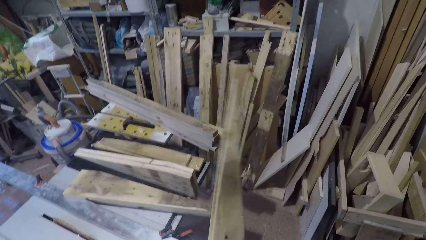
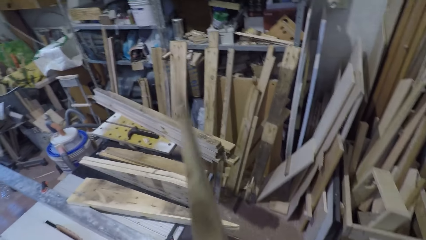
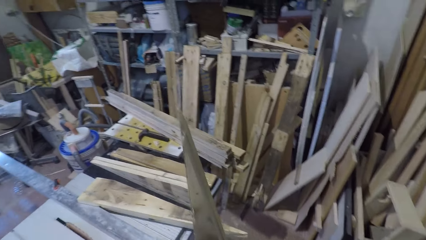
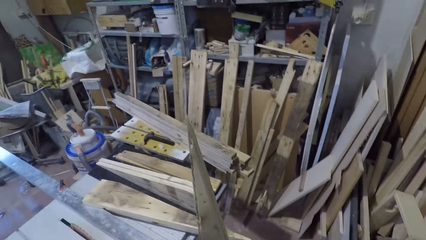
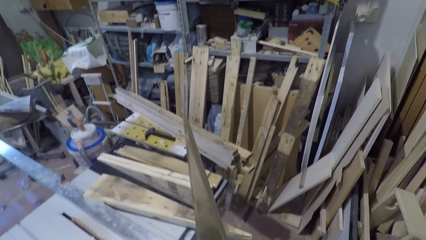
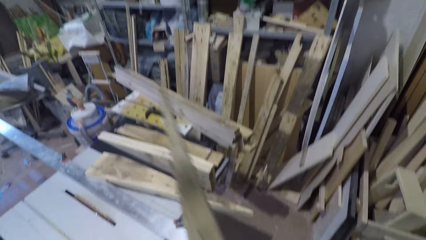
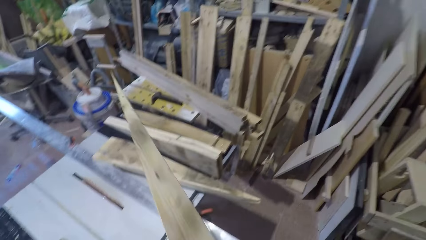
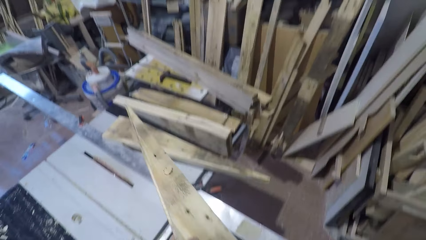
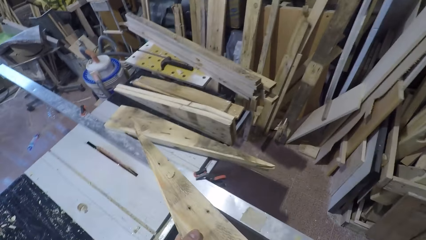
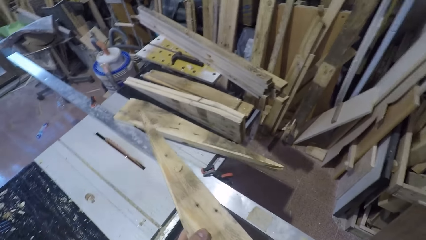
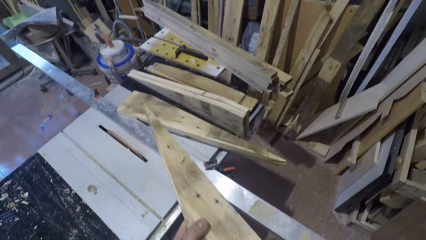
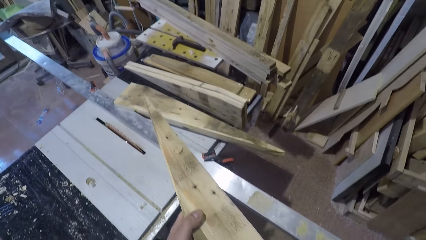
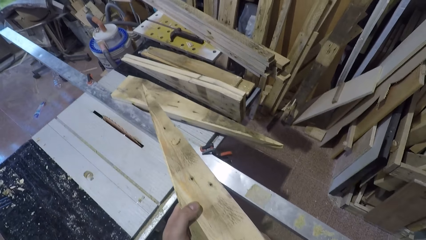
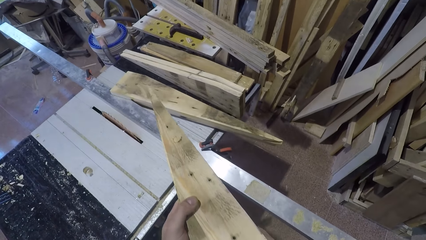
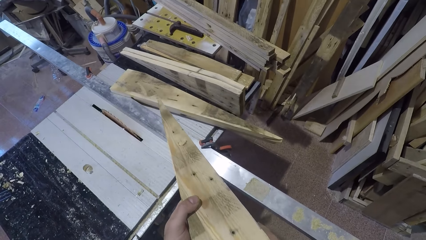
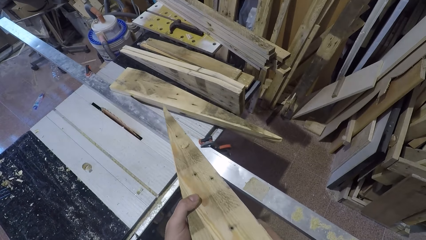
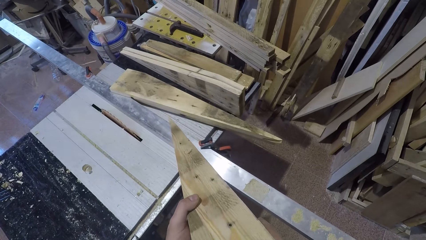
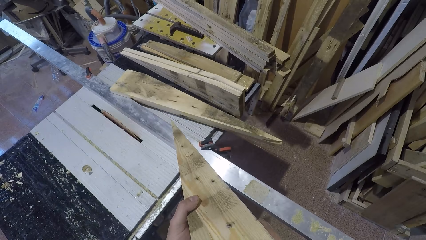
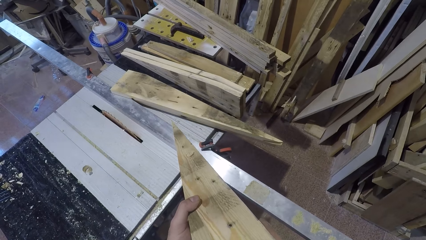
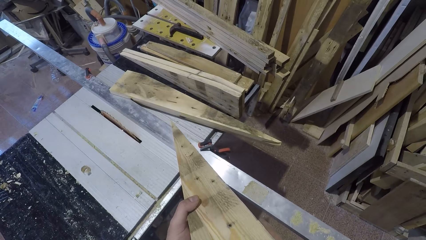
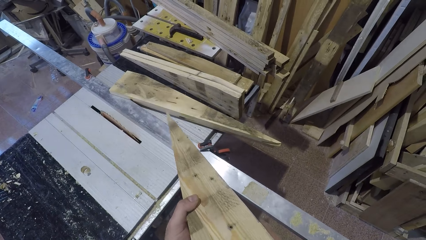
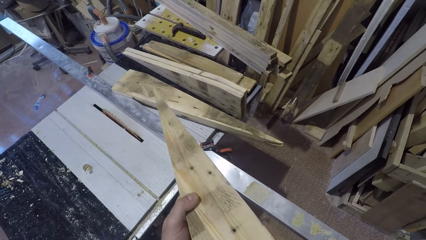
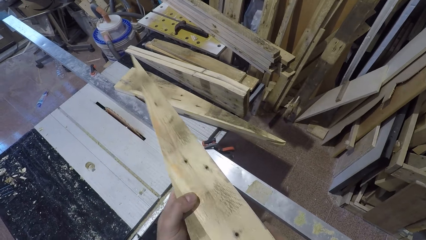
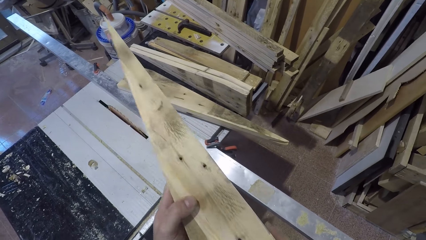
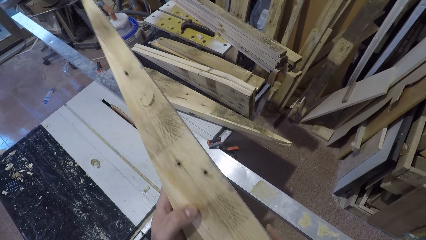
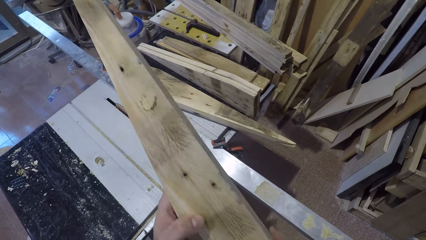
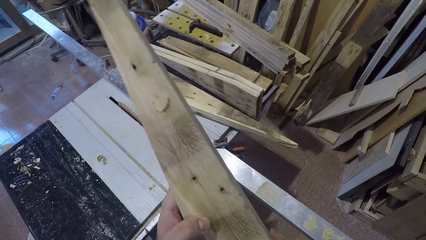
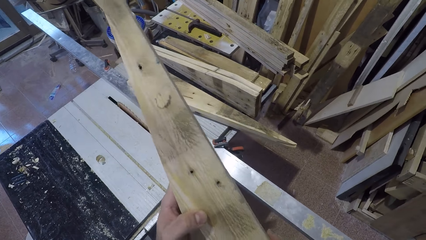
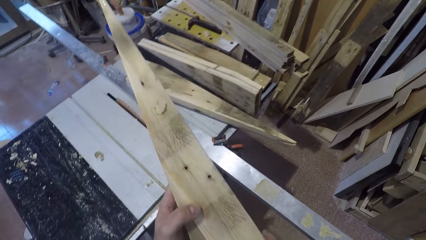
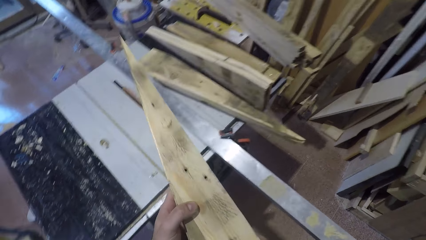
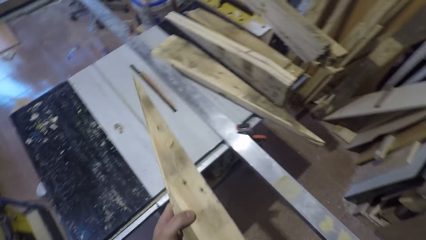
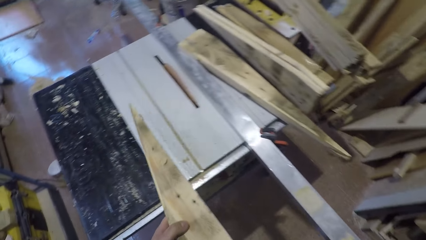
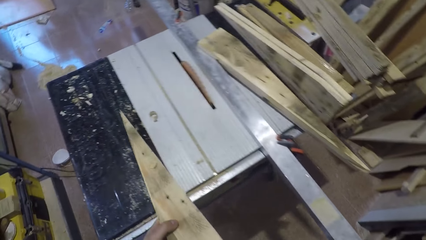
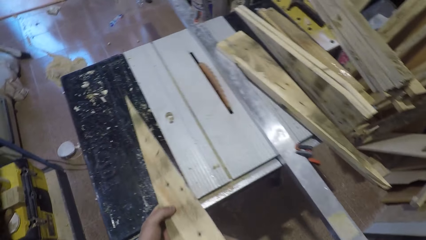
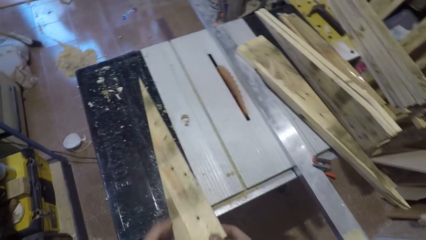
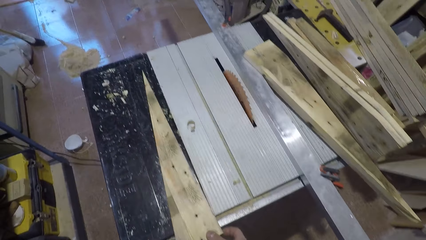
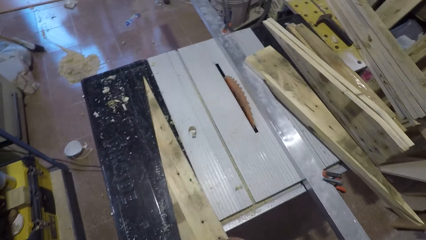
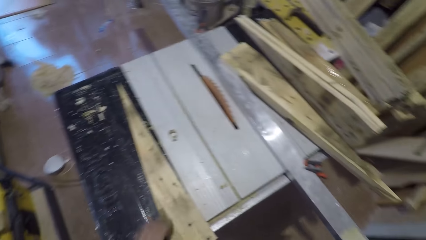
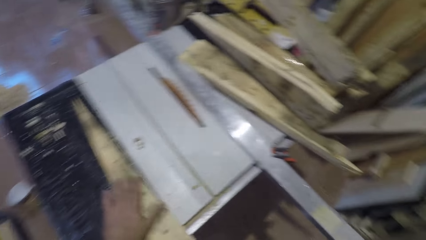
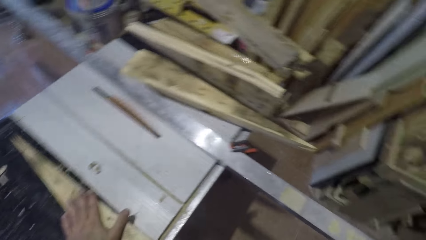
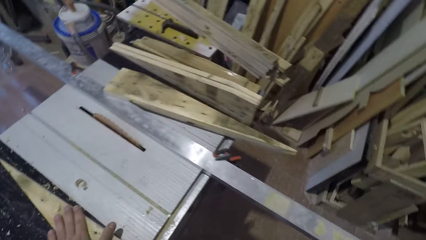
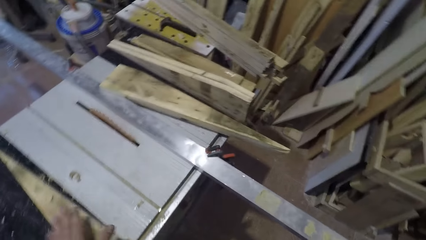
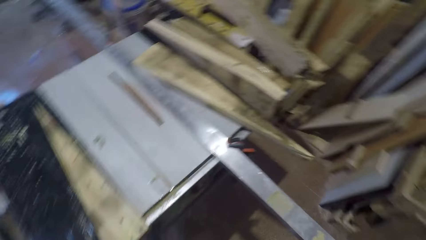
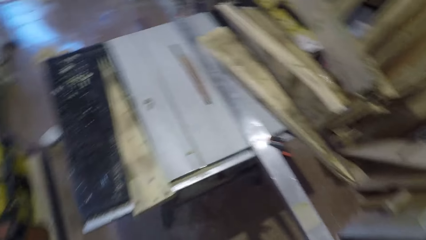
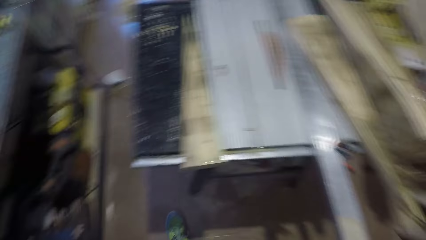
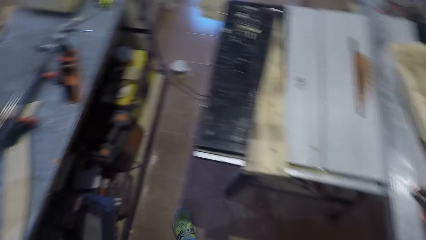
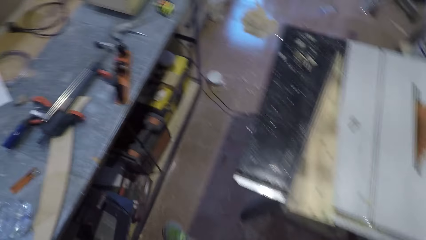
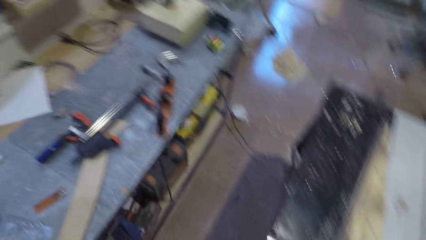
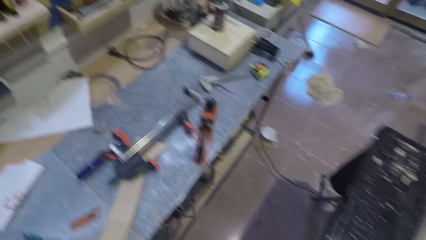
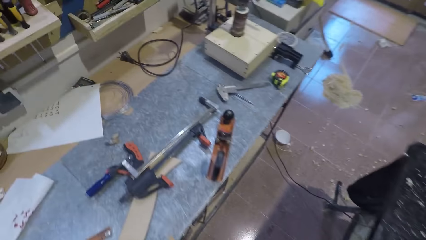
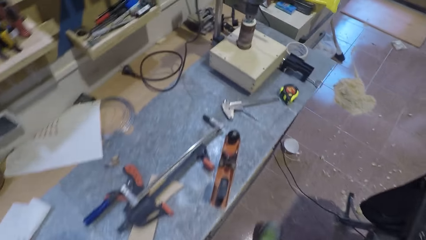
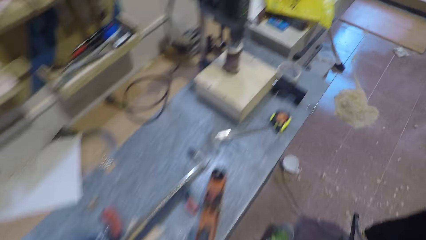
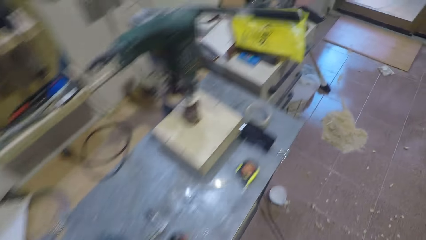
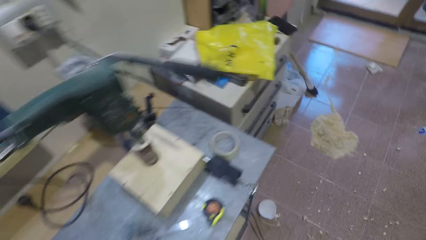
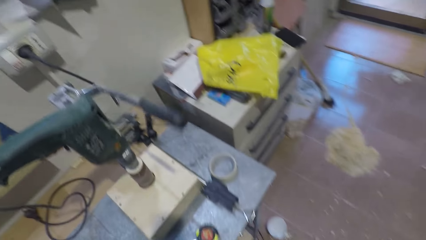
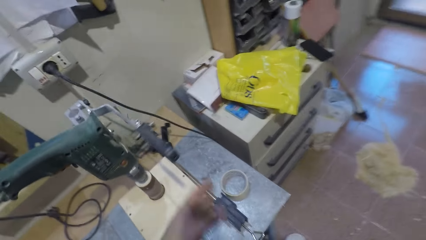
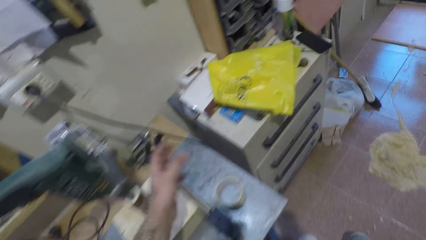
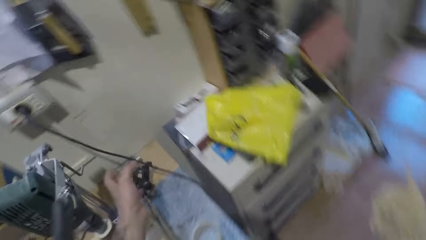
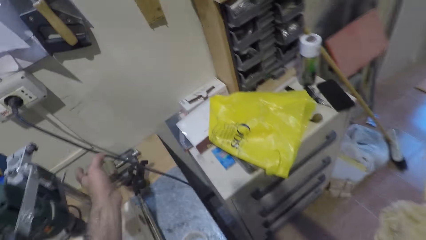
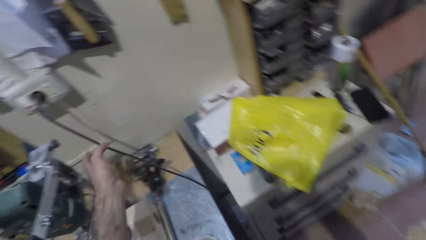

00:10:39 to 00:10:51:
The camera wearer places the piece of timber on the table. He walks around and stretches his hand.
